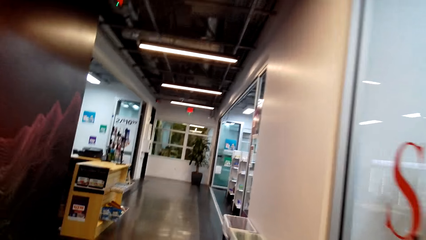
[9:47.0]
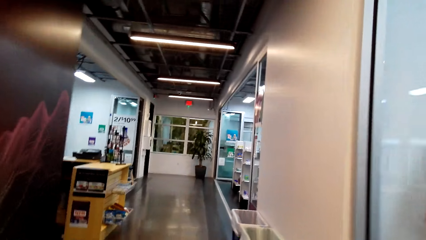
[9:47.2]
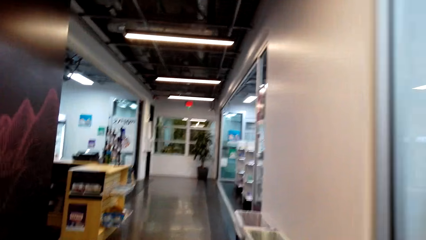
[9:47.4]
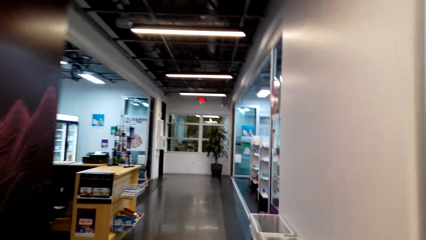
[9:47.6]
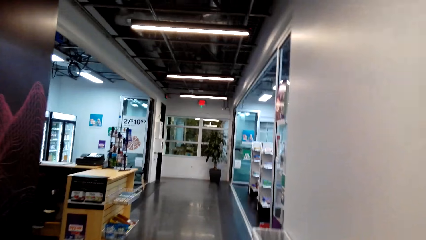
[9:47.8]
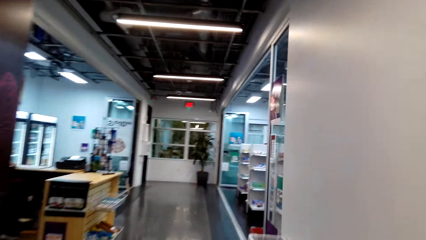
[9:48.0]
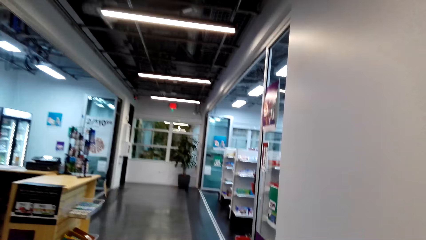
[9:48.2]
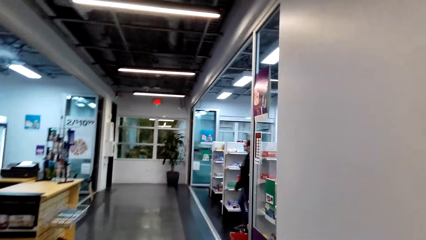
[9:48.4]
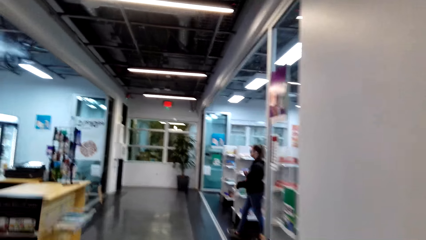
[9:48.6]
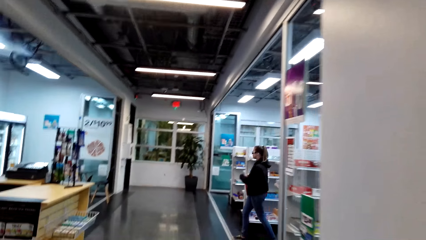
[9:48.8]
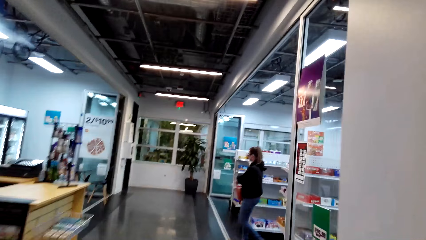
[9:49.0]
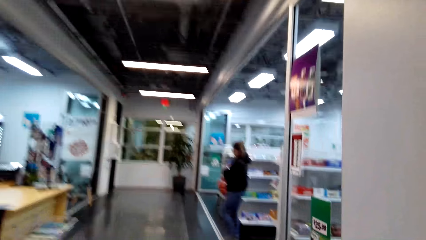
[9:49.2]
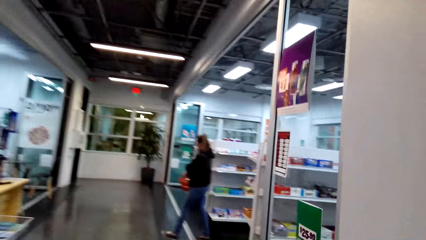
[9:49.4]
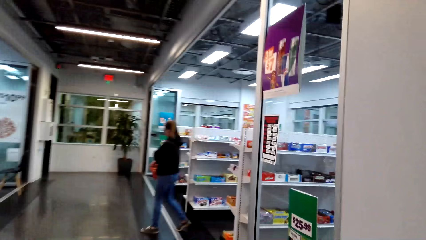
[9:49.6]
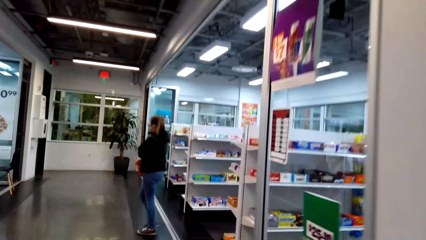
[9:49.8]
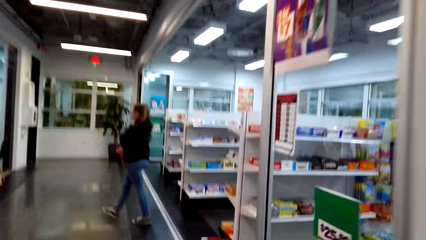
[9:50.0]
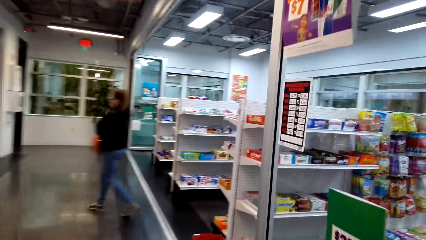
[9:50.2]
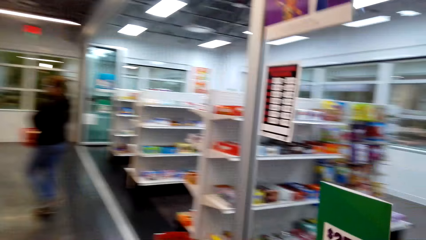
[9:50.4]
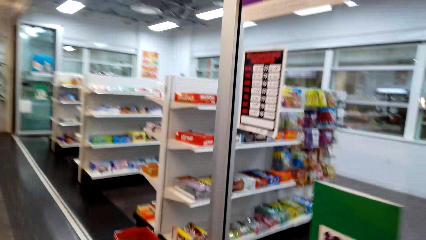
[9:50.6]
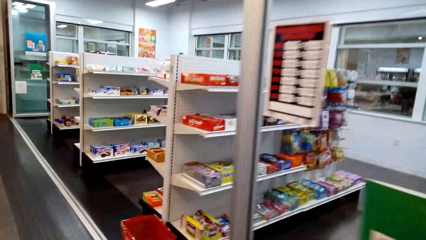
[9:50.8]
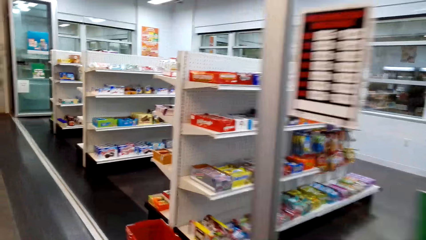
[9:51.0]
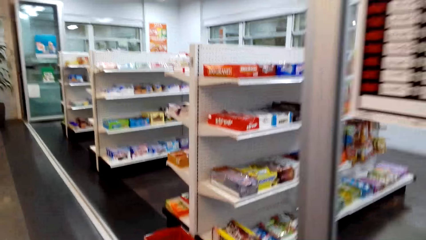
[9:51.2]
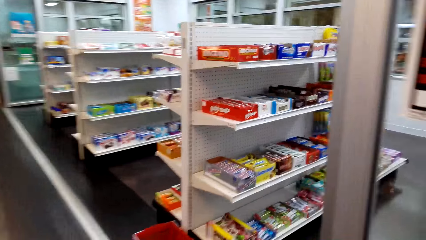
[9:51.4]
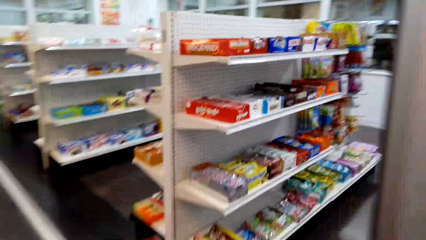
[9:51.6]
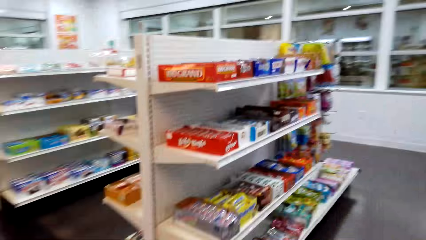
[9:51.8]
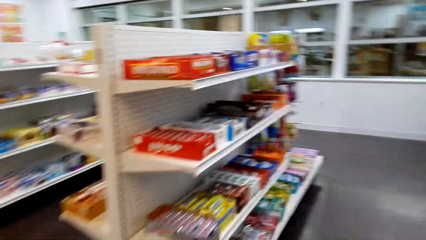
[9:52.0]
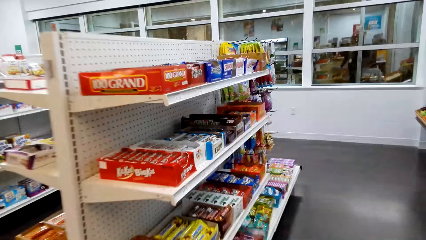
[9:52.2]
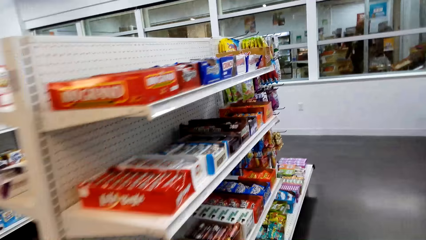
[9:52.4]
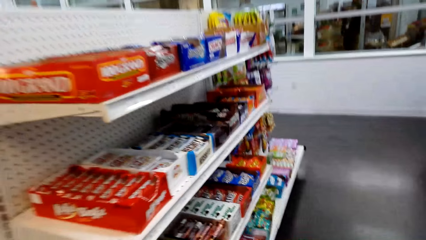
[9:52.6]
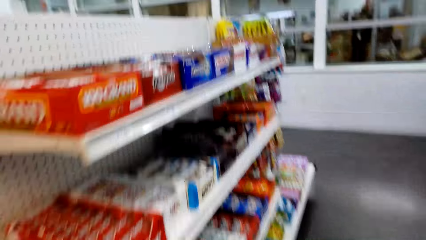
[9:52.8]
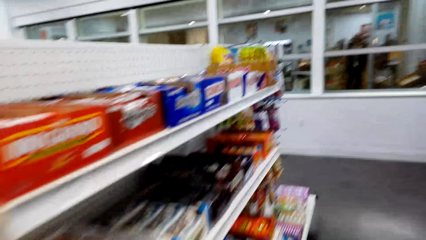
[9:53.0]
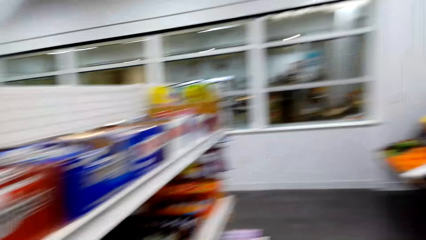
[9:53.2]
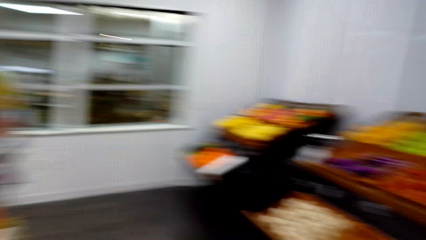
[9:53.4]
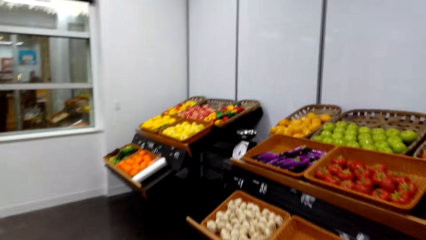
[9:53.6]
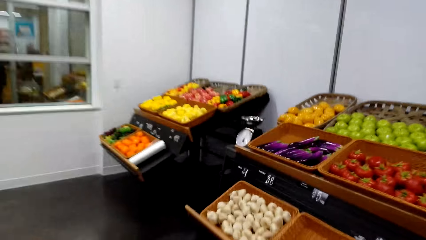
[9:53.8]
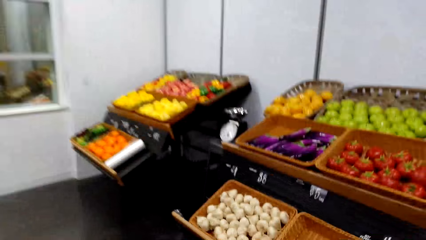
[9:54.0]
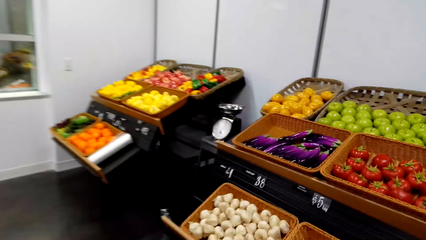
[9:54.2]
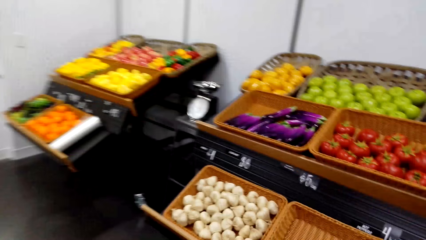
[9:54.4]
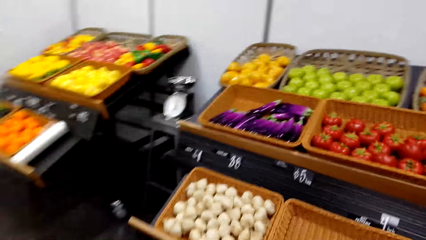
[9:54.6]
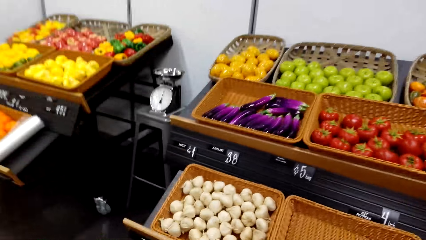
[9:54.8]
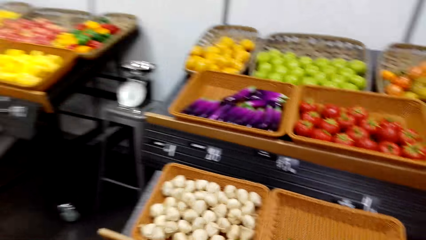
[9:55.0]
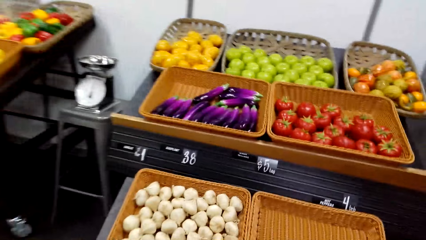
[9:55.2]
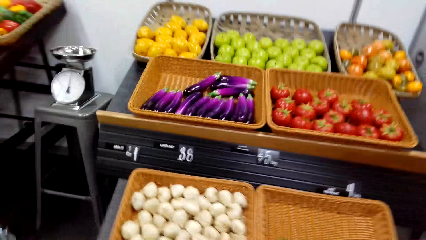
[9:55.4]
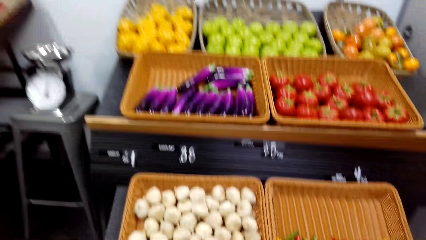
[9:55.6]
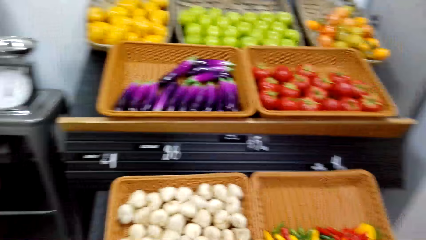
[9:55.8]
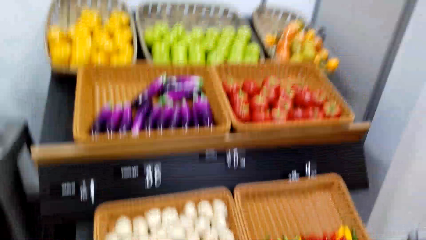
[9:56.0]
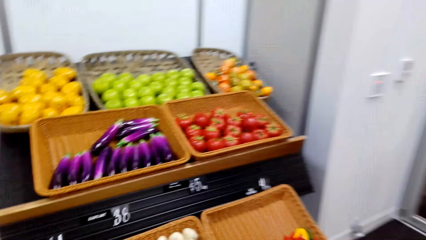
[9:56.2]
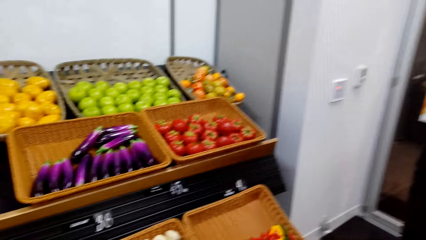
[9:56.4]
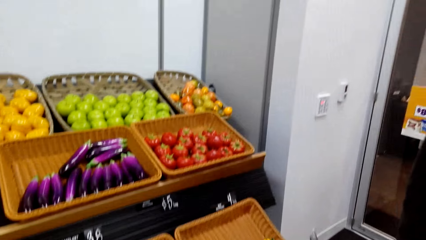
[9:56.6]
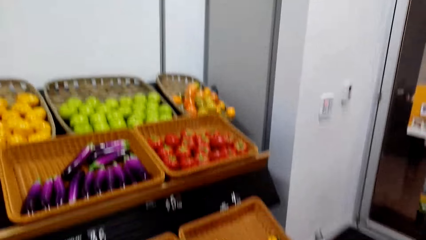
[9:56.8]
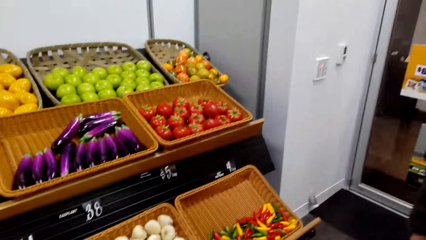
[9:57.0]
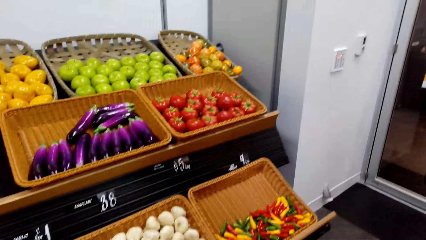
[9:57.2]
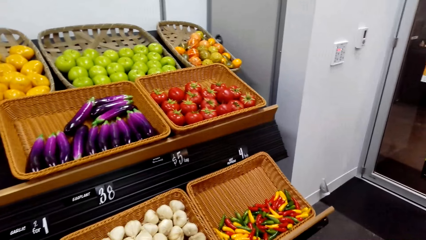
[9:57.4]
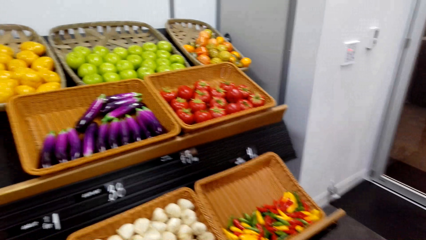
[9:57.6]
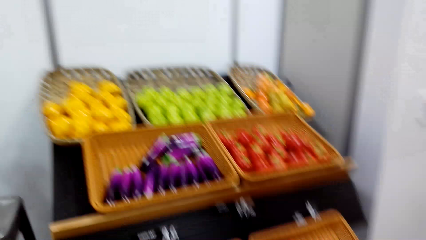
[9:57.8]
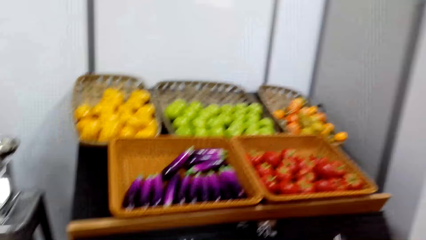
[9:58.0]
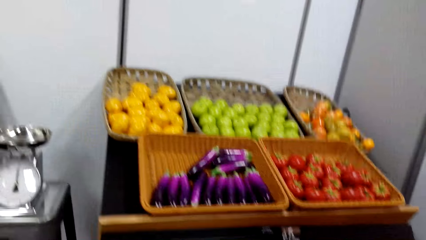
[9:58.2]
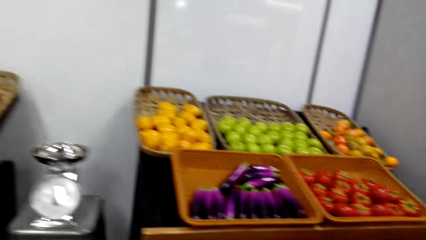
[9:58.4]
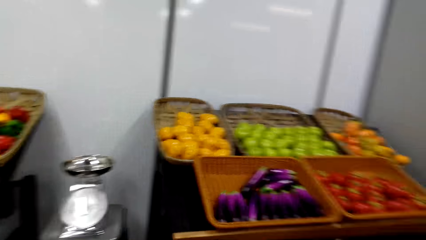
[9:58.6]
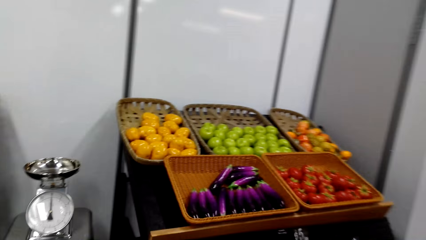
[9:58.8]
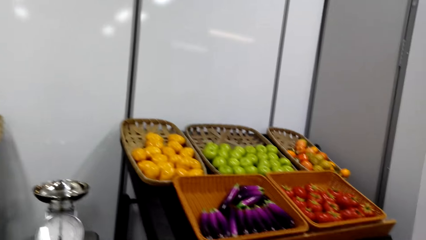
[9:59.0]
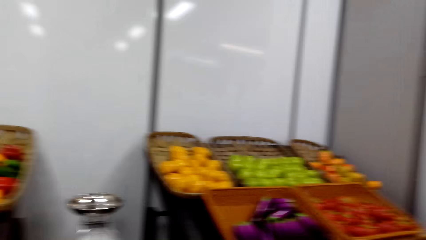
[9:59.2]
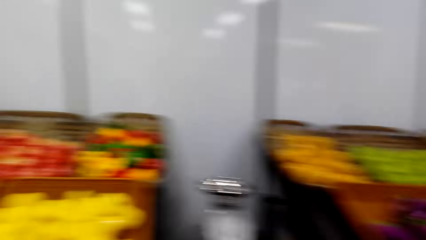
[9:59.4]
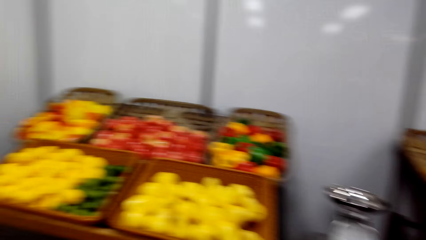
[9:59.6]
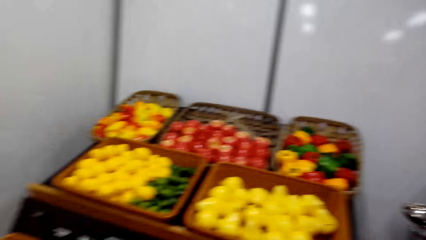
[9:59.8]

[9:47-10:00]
The camera wearer walks around the supermarket. A woman walks in the supermarket. The camera wearer looks around the supermarket. They look at the fruits and vegetables section.

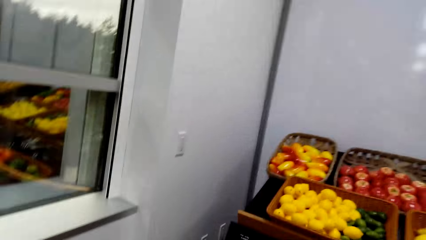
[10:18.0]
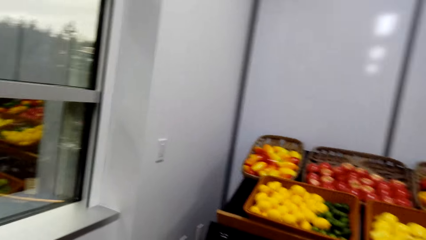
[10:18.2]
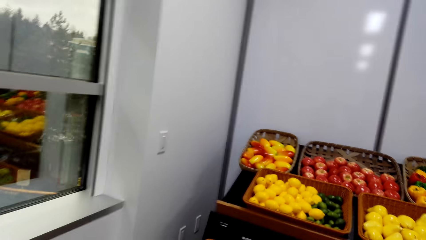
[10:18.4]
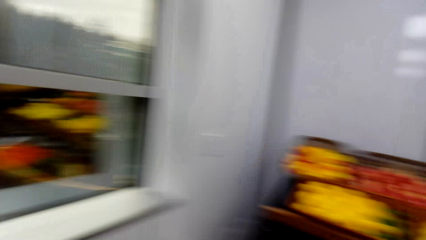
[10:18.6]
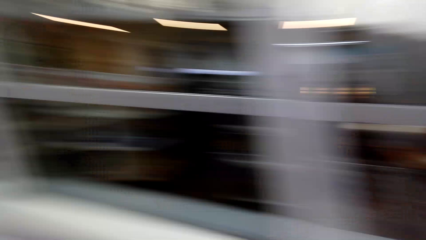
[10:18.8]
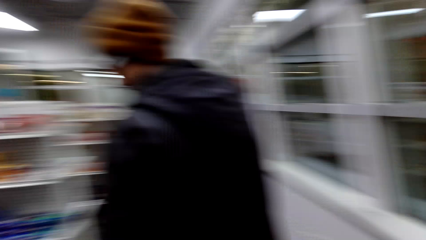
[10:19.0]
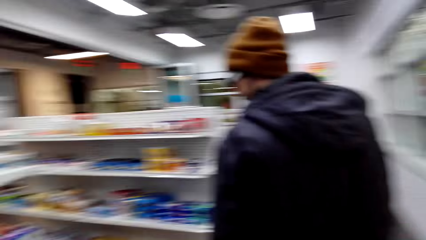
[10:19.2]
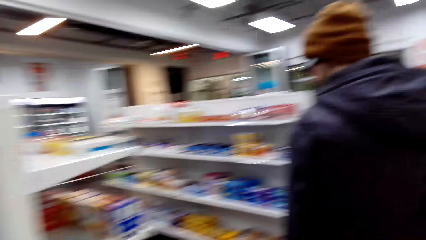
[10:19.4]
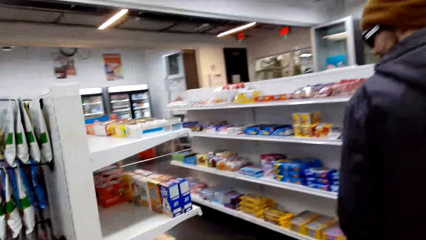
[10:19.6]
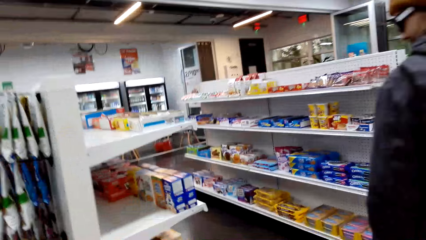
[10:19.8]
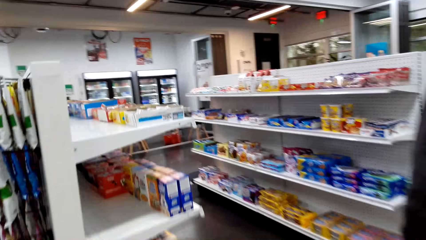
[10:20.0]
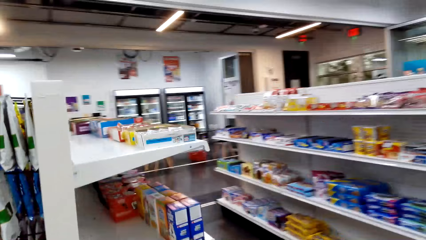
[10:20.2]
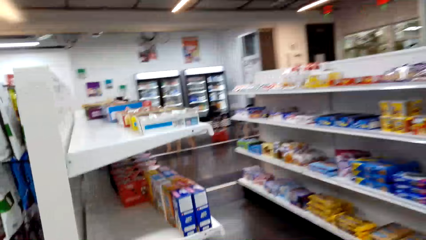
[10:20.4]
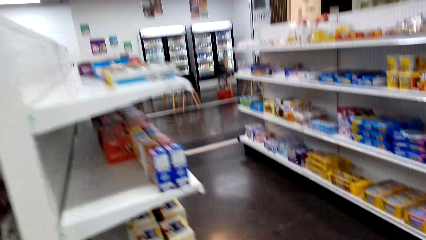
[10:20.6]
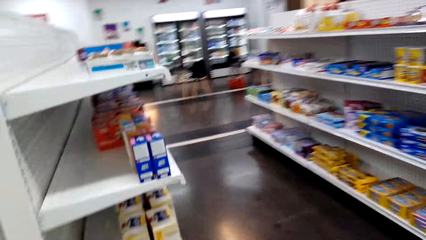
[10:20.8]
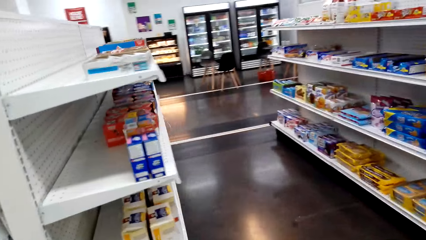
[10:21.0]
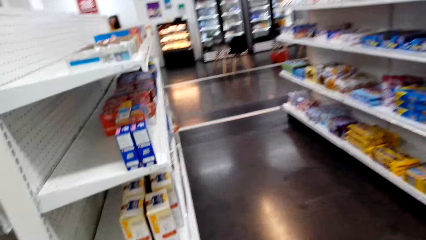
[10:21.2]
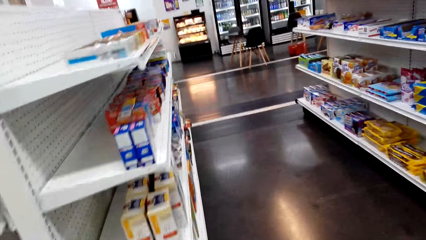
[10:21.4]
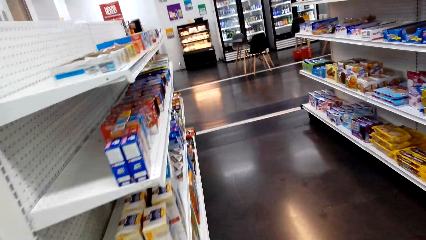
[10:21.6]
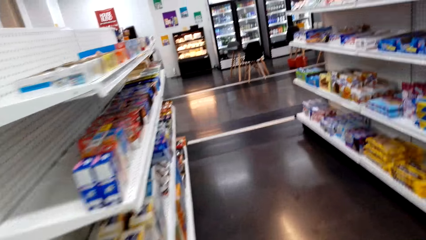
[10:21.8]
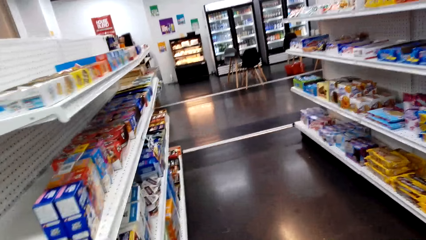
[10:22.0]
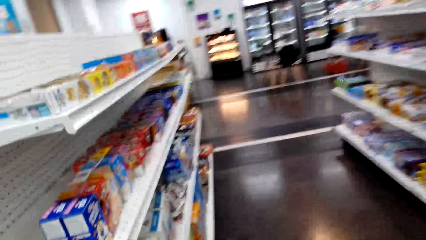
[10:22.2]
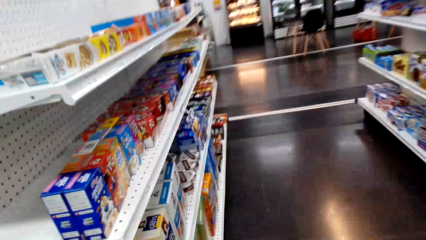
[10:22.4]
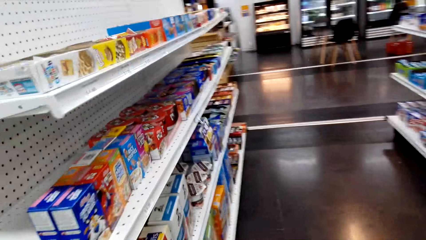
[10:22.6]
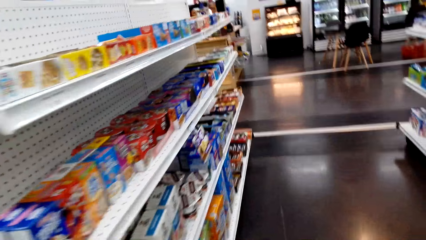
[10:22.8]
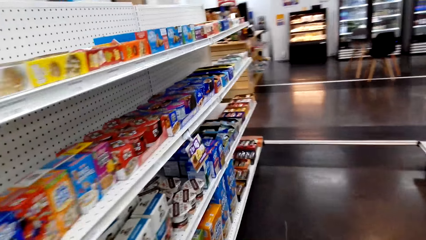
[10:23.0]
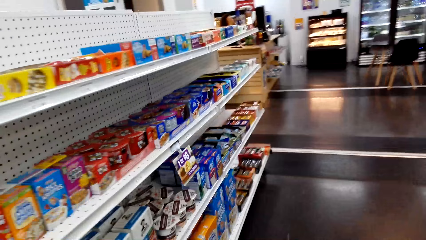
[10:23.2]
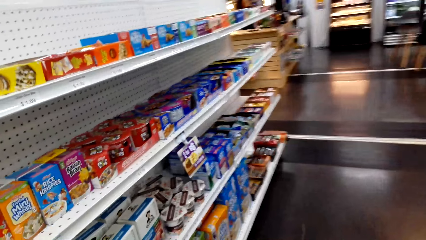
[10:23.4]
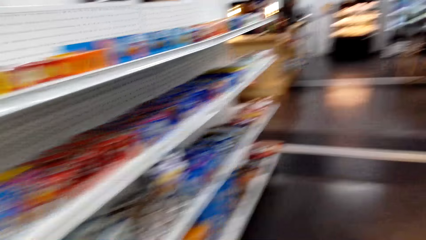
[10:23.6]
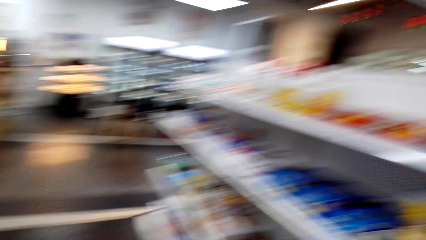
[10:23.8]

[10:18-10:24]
The camera wearer looks around the supermarket.
